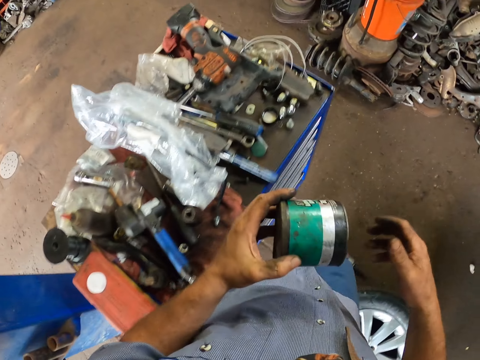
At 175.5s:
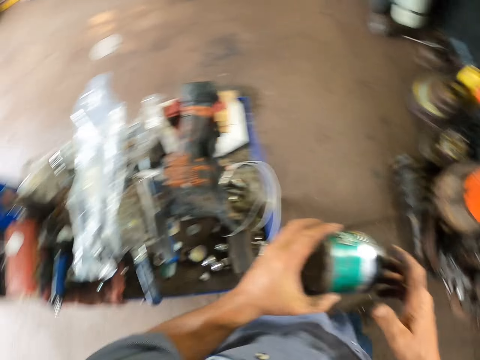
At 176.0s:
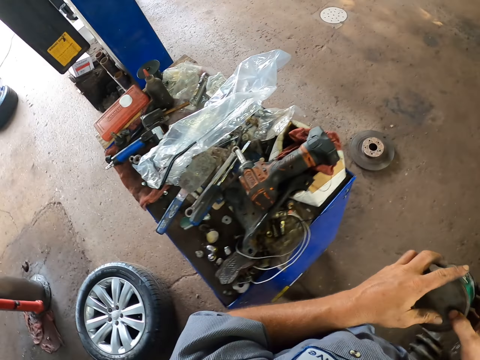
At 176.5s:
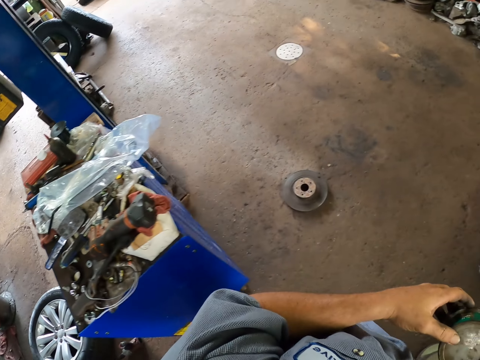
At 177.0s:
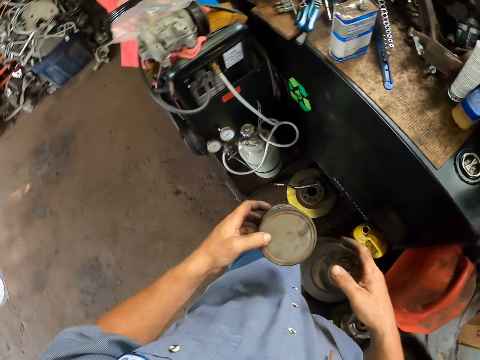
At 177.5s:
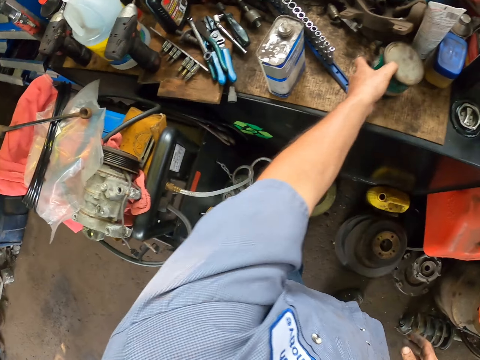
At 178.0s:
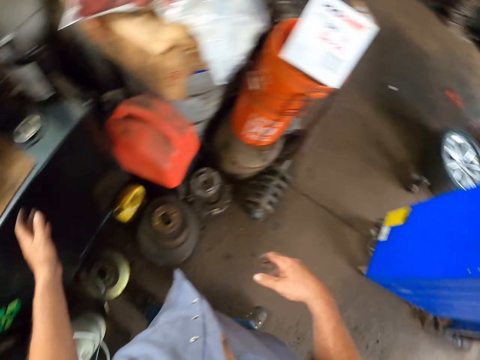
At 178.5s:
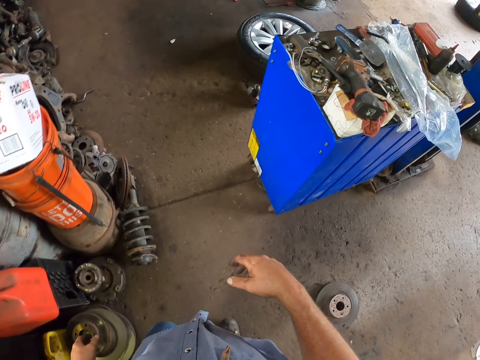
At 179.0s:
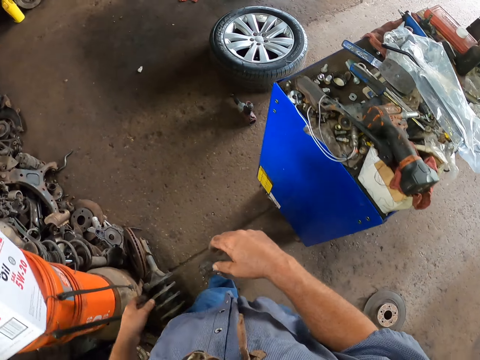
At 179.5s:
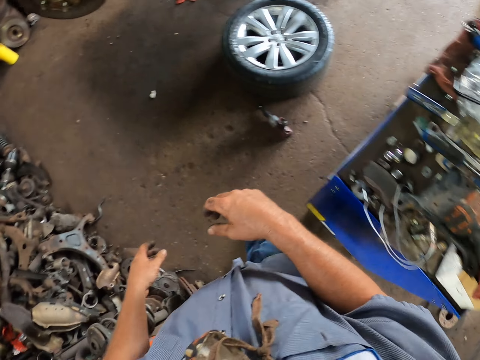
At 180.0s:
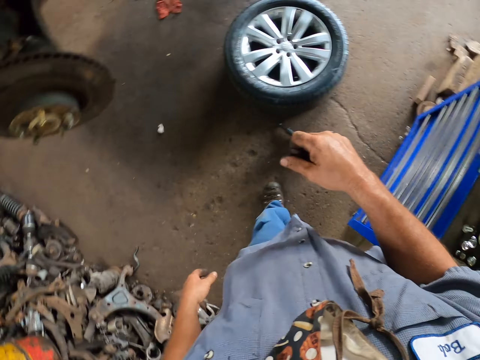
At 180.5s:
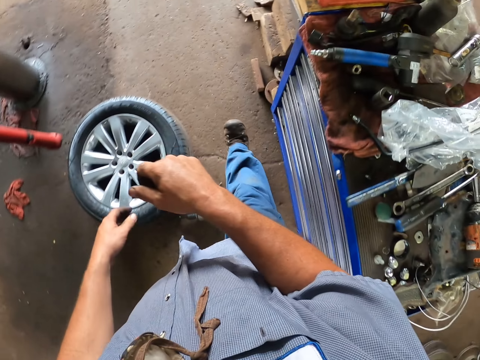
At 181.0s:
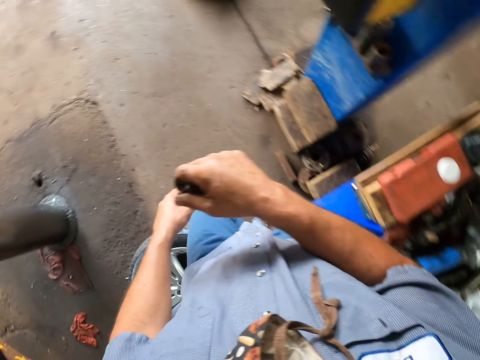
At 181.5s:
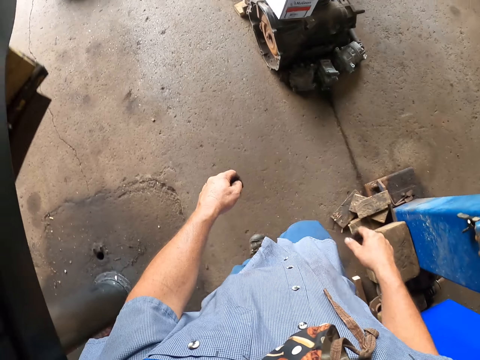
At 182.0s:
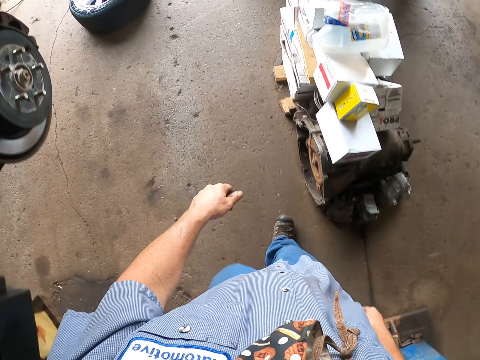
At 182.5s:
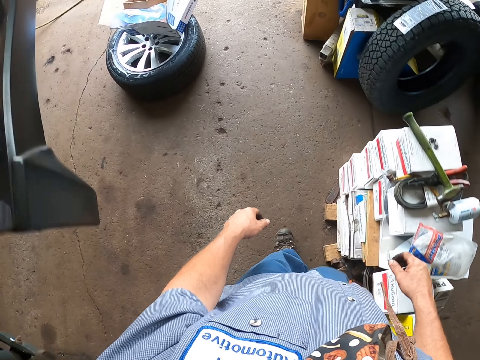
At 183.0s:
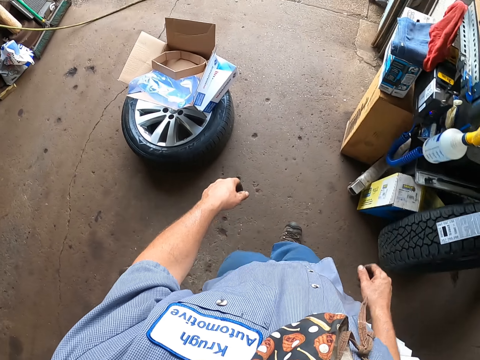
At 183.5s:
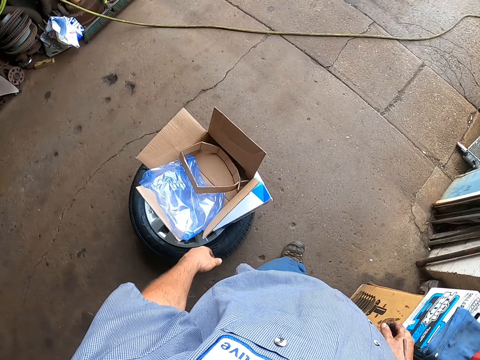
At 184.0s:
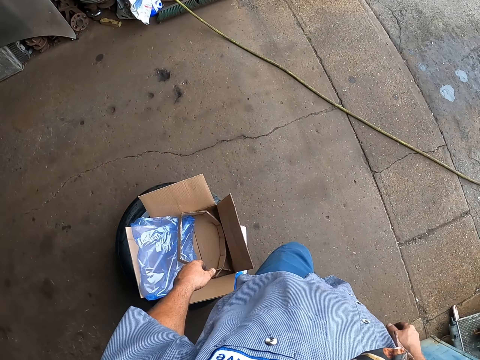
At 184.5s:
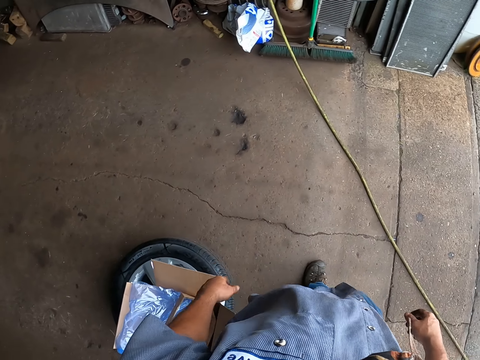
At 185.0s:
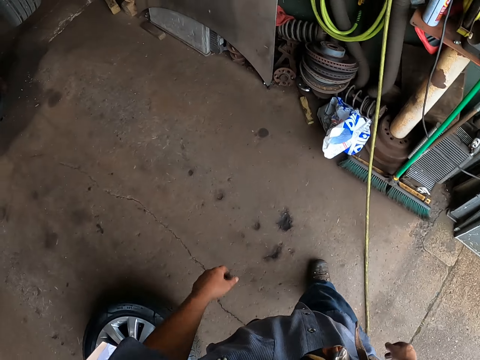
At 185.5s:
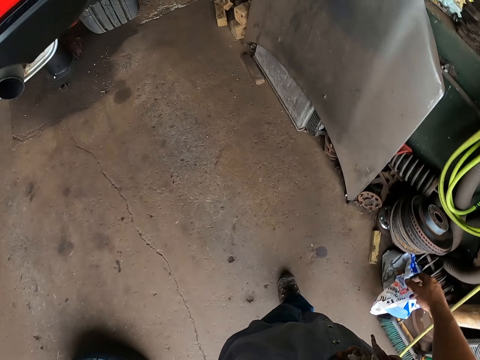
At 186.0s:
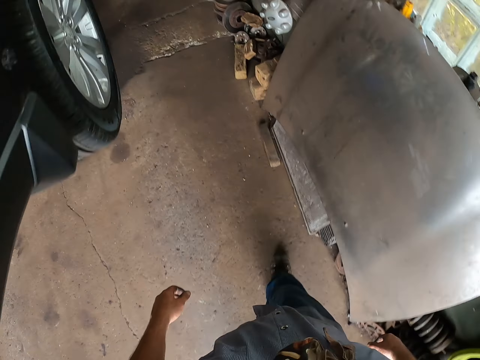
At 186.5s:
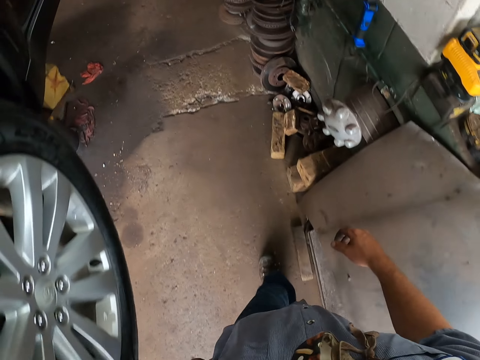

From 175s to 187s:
The camera wearer puts the grease can on the table. They walk in the garage.

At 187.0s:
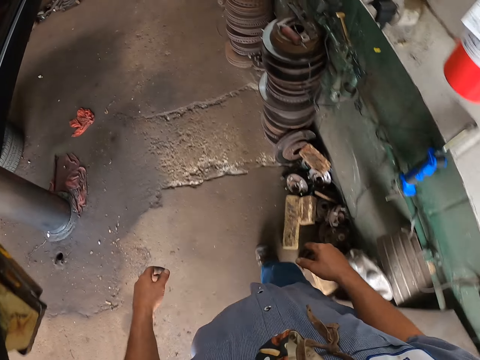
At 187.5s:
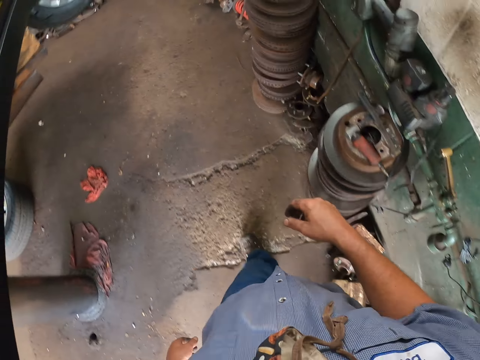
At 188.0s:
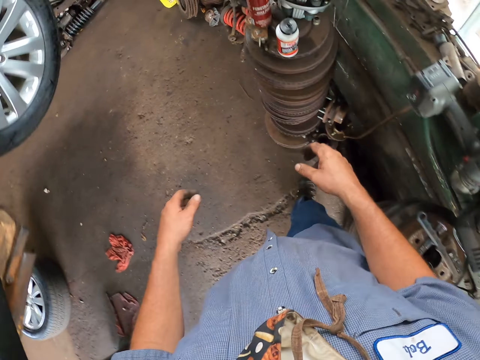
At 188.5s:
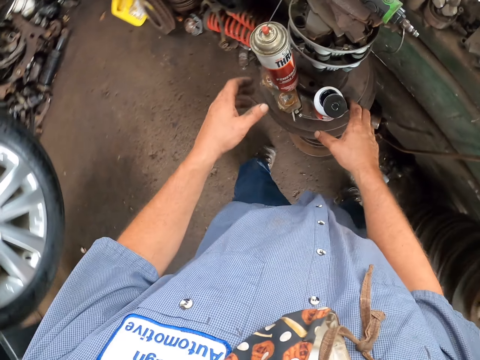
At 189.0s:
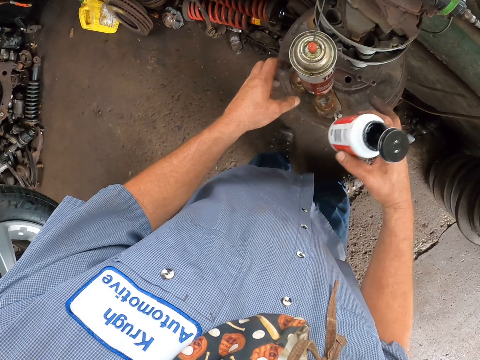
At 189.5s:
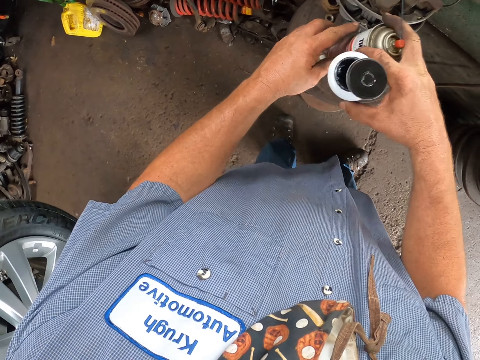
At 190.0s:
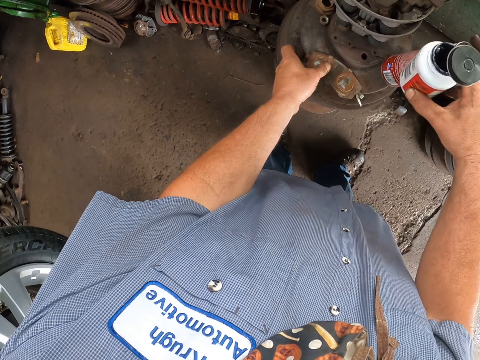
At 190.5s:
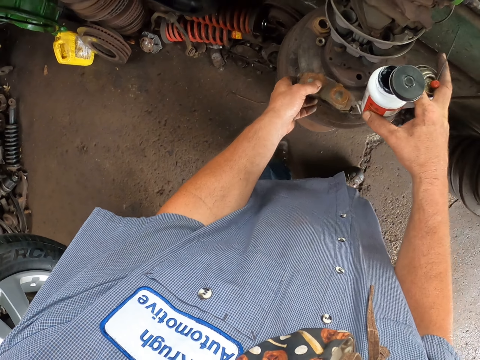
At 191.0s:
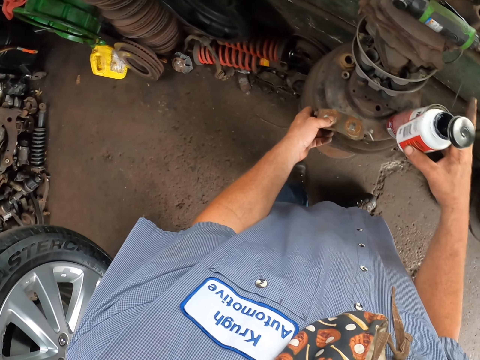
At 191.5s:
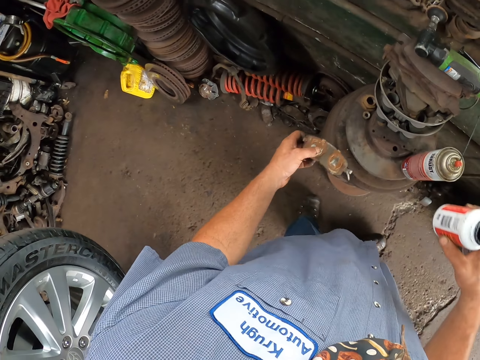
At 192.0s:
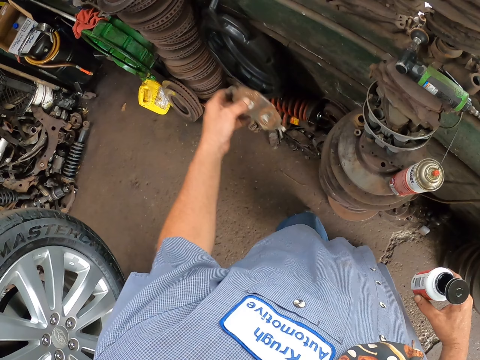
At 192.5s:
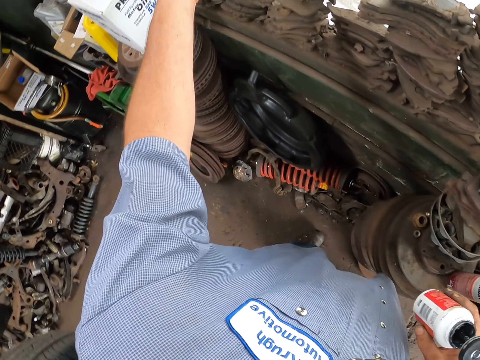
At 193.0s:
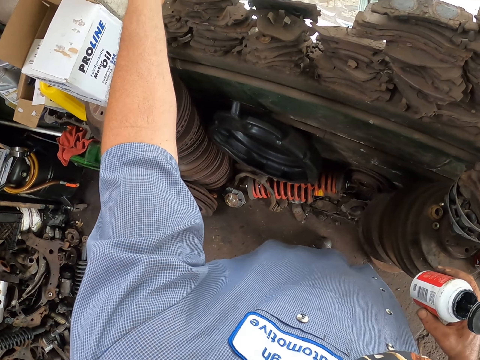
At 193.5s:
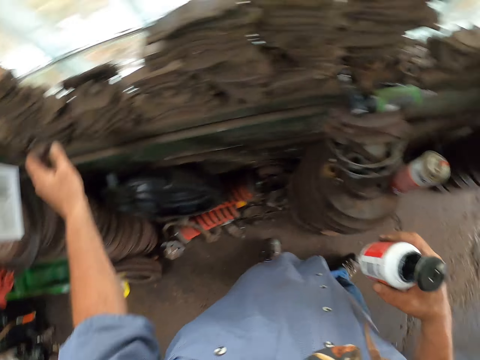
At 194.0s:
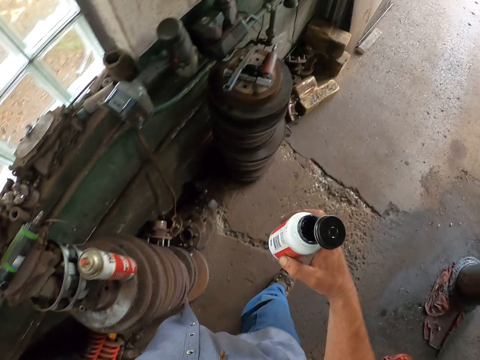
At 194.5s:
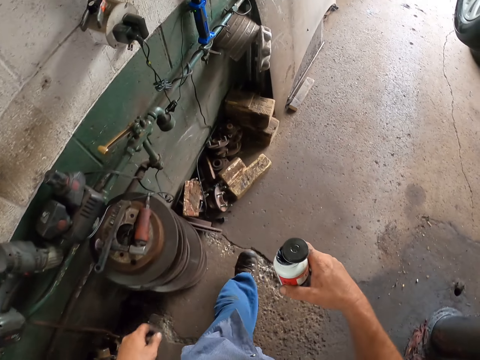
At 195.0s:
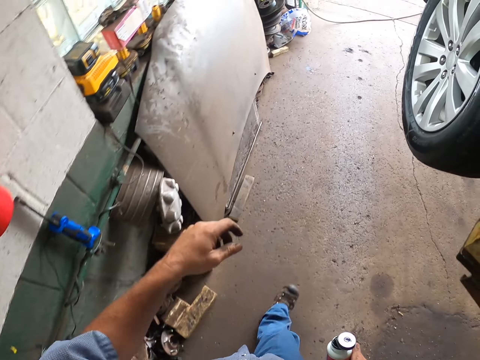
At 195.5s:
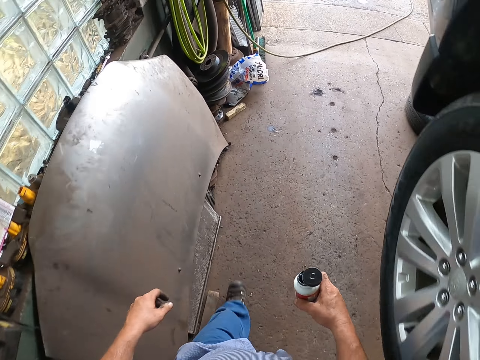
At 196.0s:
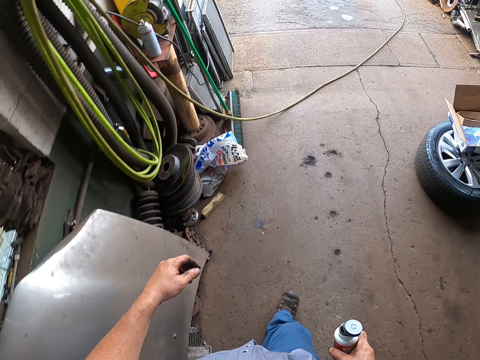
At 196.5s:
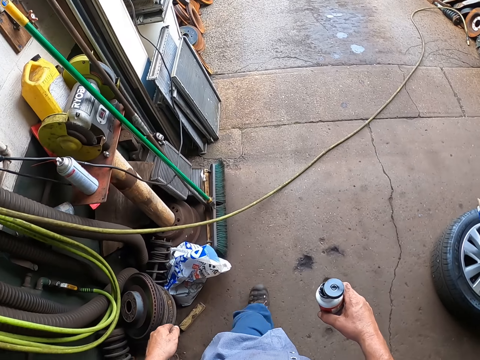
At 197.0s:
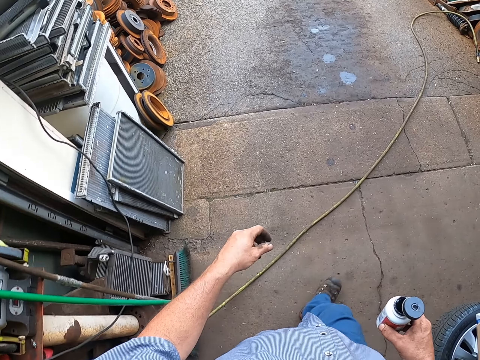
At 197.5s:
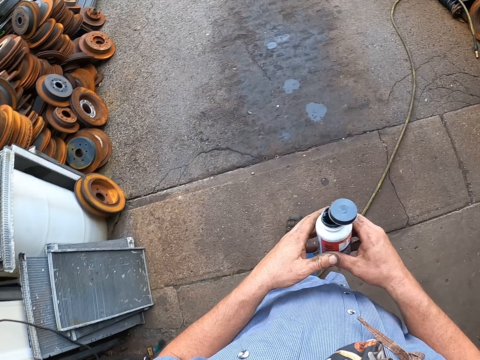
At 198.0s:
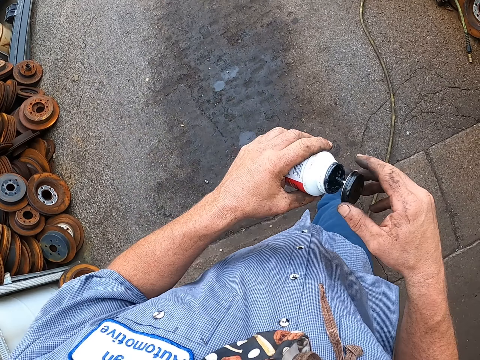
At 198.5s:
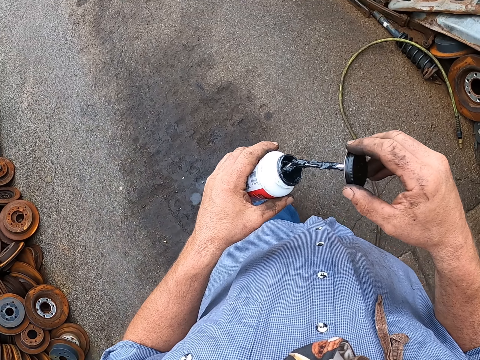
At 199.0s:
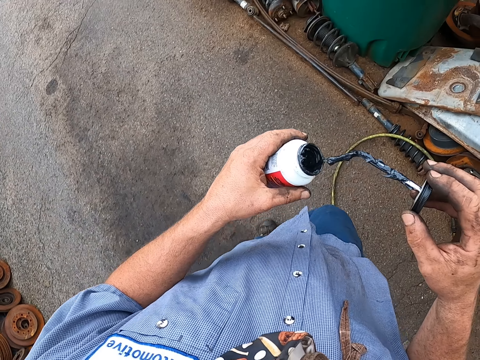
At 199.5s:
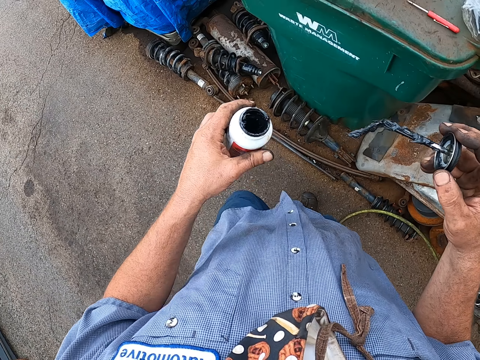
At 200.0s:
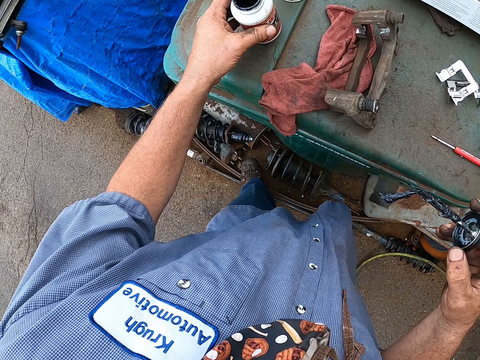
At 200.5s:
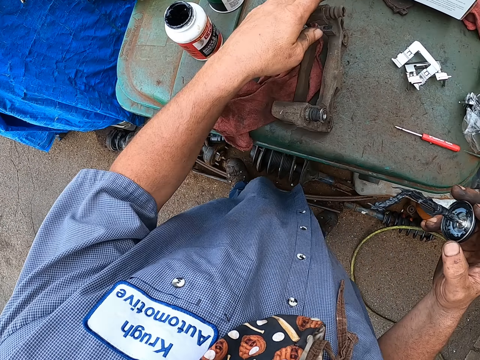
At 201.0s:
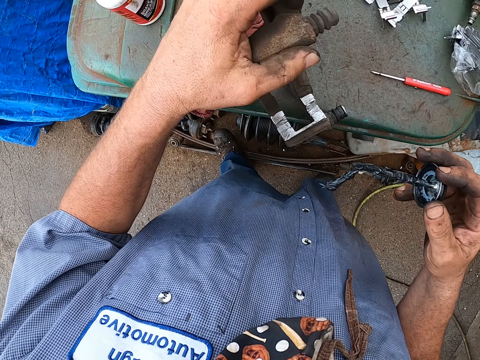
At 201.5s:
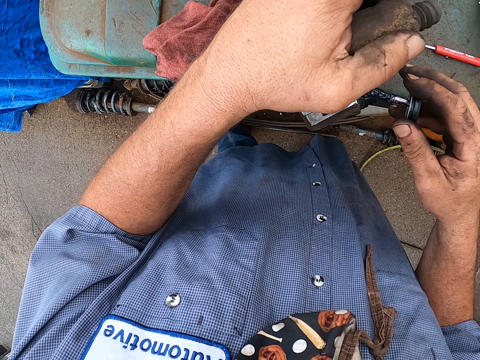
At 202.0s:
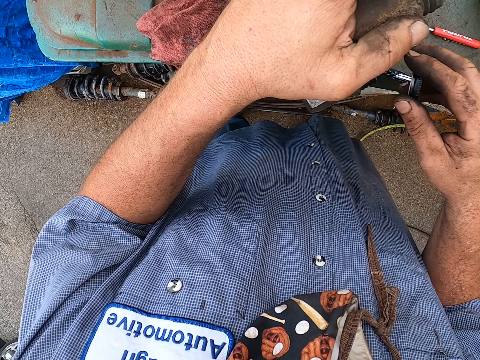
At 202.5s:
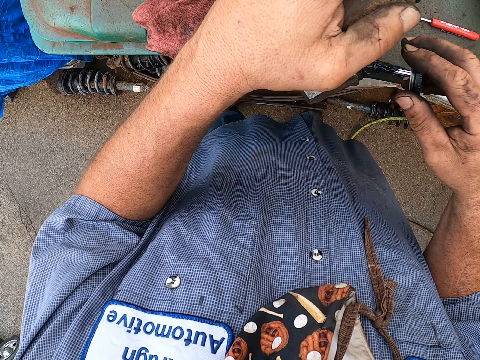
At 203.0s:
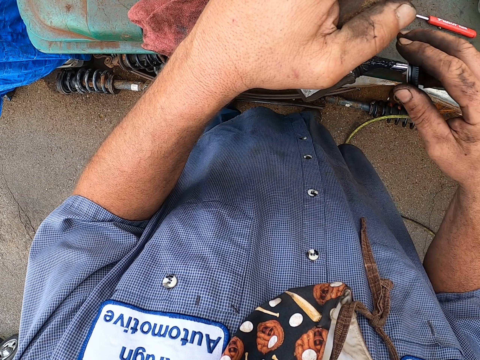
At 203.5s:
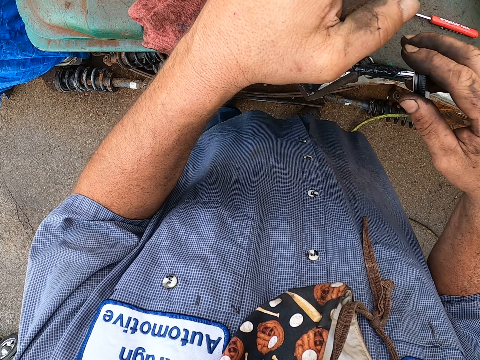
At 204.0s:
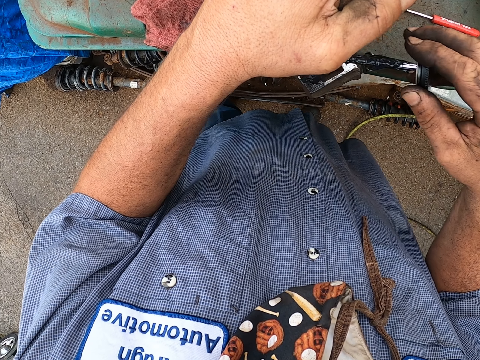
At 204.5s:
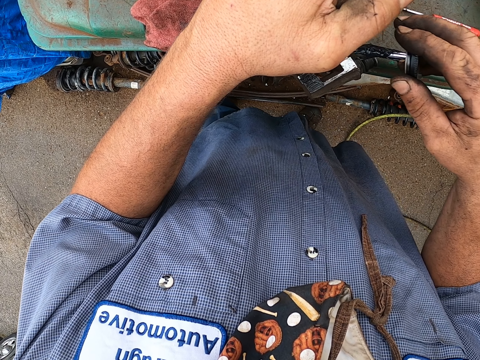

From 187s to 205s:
The camera wearer takes a grease bottle. They move the lubricant can on the metal plates. They take the brake pads. They put the brake pads aside. They walk in the garage. They remove the grease bottle top. They put the grease bottle on the dustbin. They take the brake pad. They apply the grease on the brake pad.
